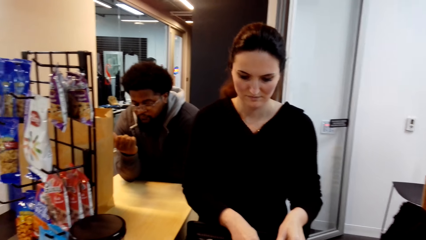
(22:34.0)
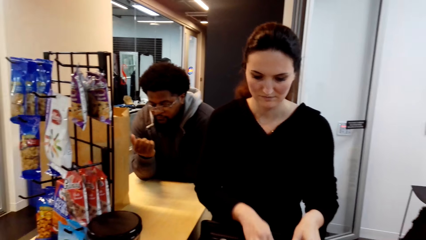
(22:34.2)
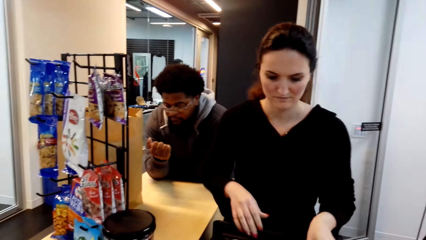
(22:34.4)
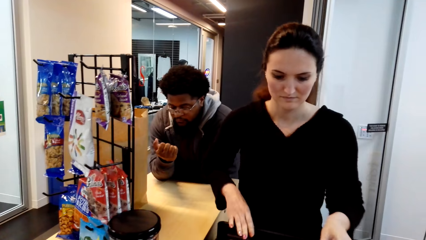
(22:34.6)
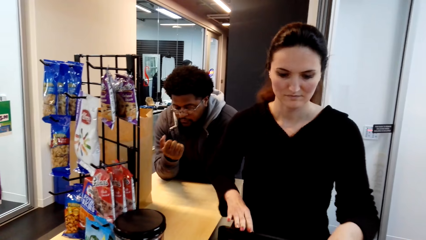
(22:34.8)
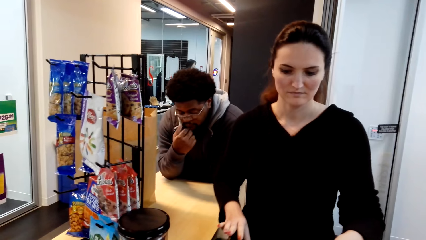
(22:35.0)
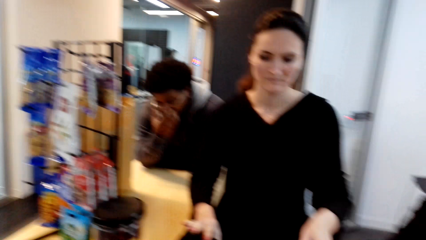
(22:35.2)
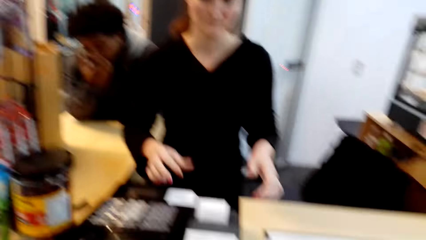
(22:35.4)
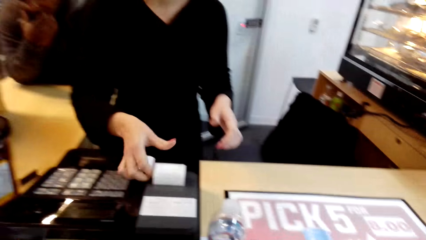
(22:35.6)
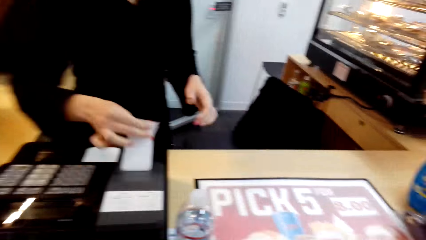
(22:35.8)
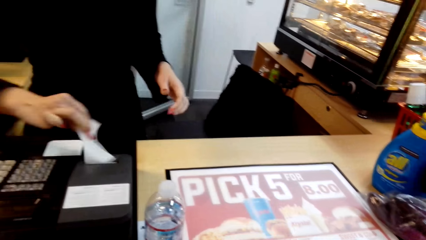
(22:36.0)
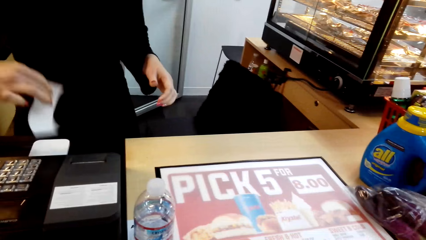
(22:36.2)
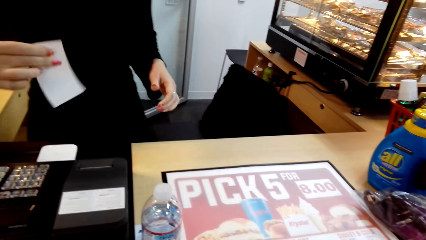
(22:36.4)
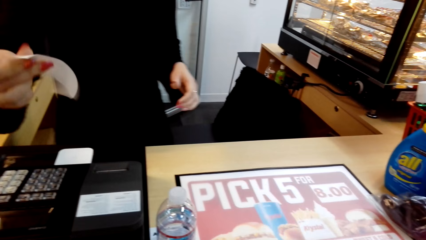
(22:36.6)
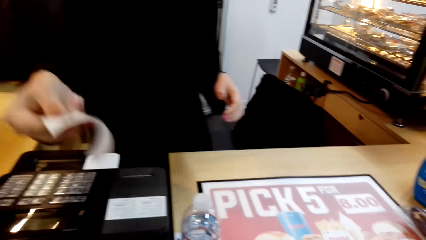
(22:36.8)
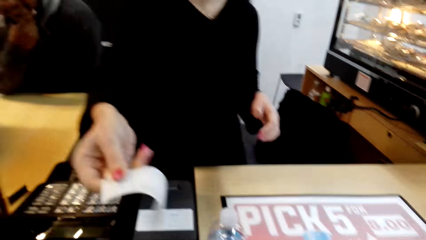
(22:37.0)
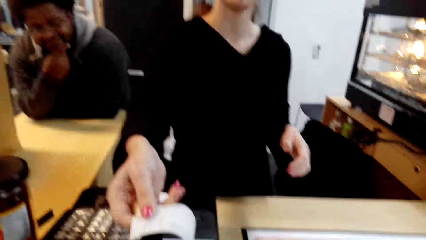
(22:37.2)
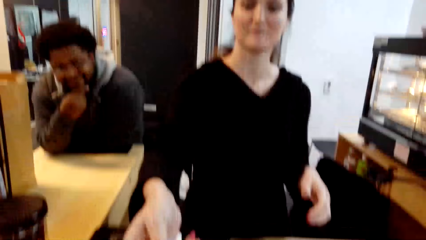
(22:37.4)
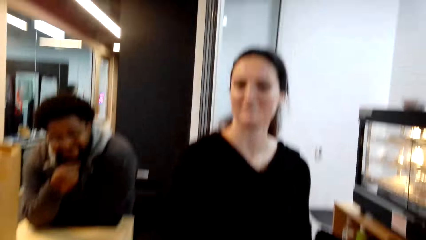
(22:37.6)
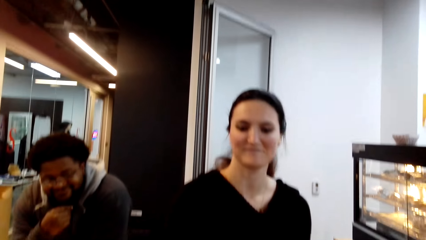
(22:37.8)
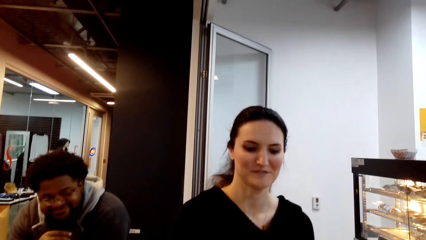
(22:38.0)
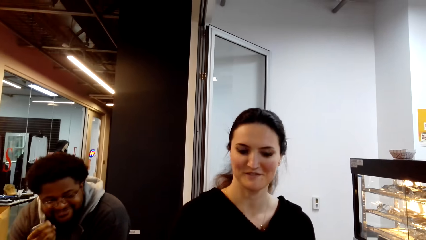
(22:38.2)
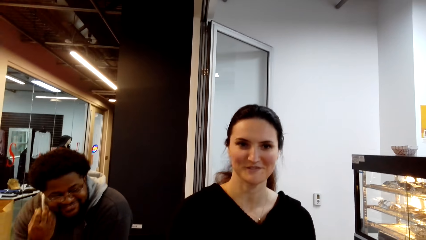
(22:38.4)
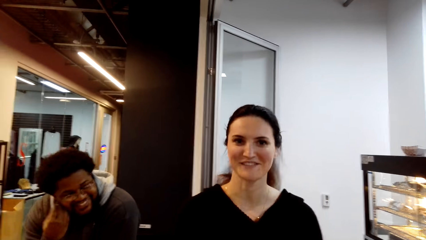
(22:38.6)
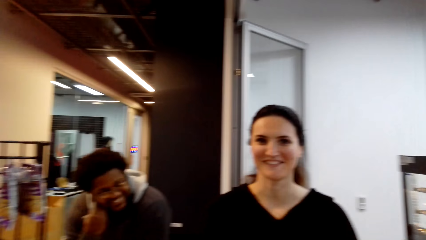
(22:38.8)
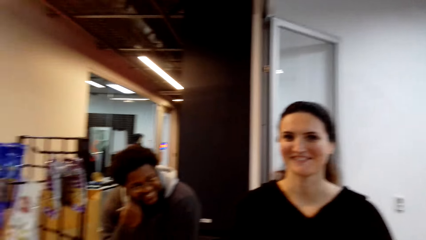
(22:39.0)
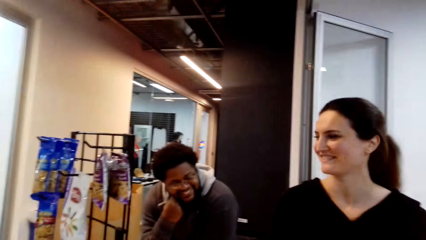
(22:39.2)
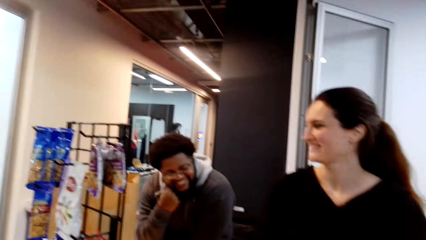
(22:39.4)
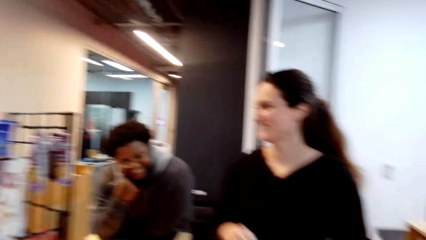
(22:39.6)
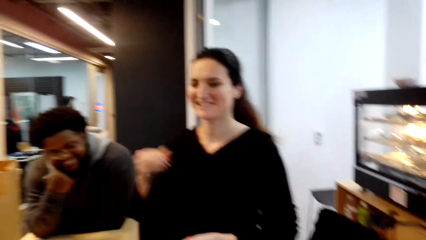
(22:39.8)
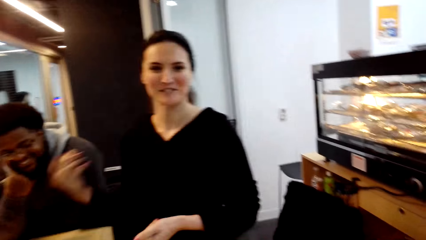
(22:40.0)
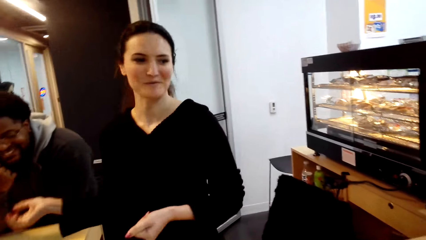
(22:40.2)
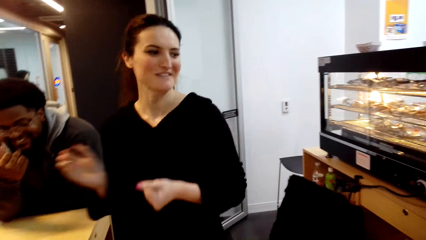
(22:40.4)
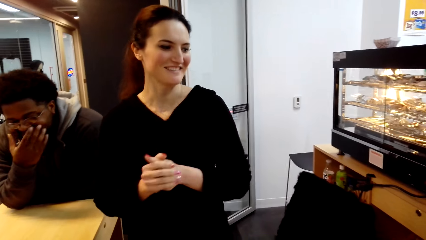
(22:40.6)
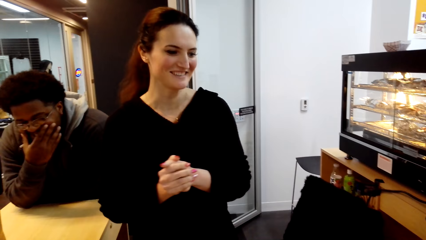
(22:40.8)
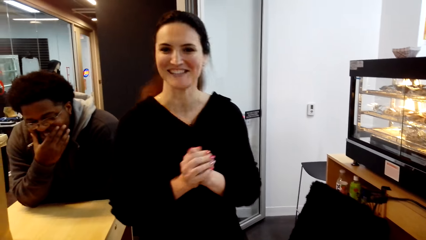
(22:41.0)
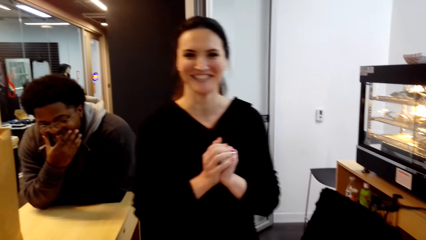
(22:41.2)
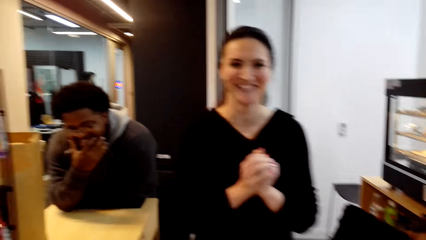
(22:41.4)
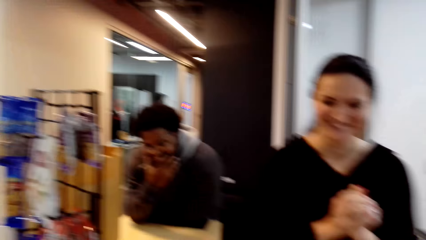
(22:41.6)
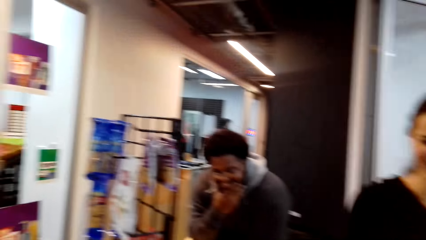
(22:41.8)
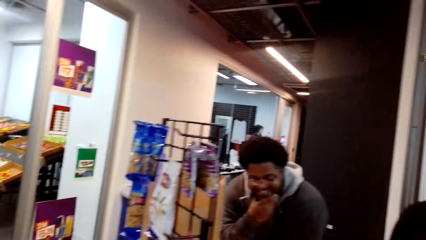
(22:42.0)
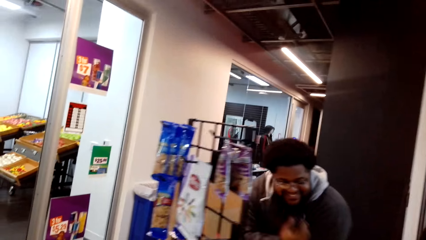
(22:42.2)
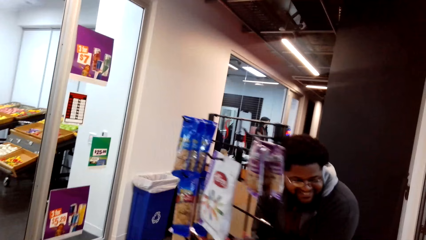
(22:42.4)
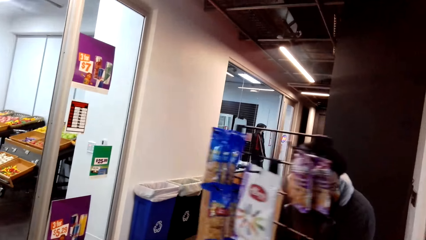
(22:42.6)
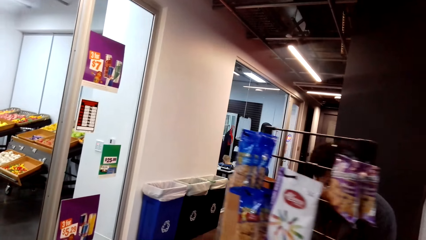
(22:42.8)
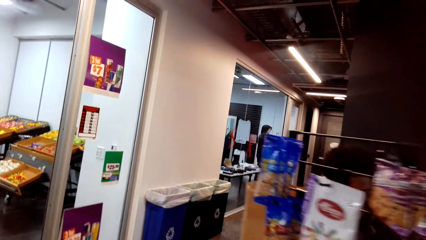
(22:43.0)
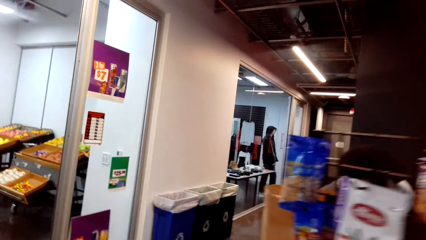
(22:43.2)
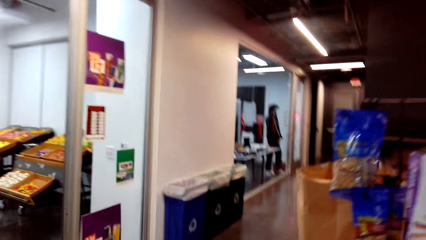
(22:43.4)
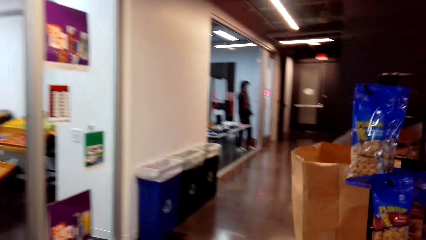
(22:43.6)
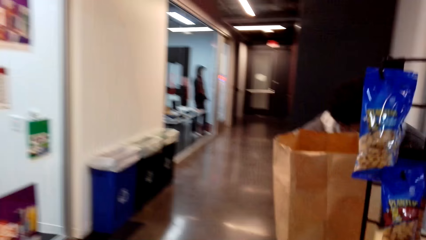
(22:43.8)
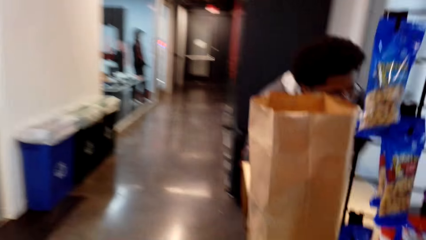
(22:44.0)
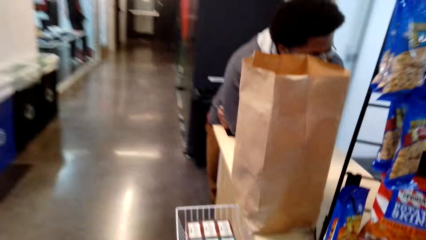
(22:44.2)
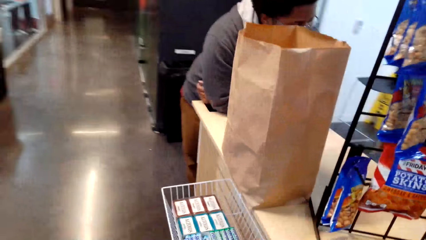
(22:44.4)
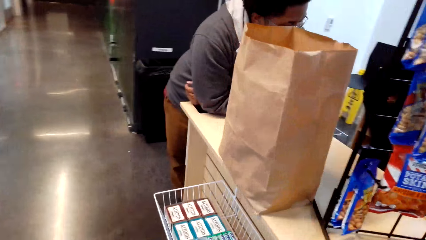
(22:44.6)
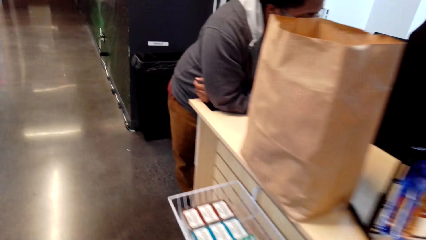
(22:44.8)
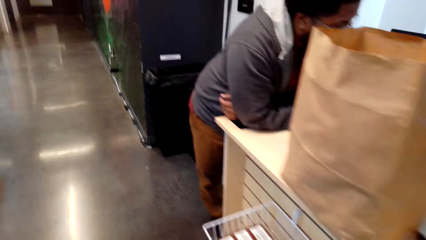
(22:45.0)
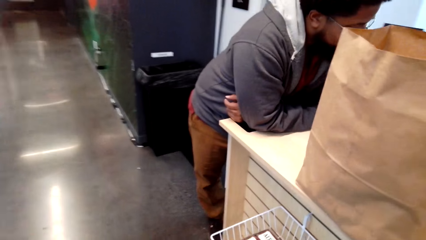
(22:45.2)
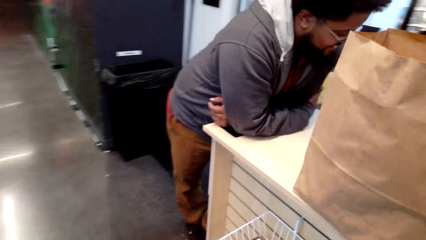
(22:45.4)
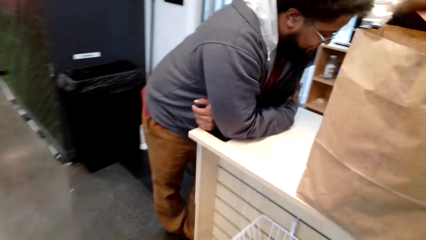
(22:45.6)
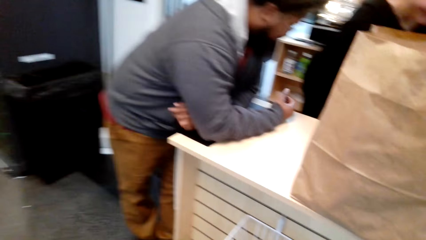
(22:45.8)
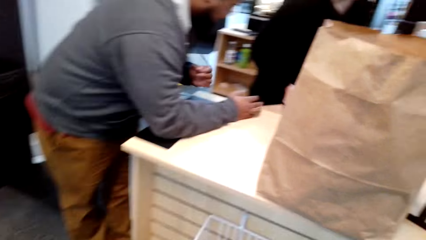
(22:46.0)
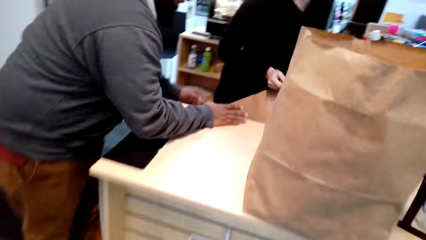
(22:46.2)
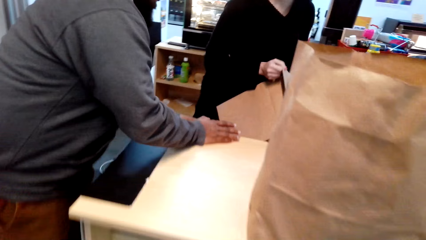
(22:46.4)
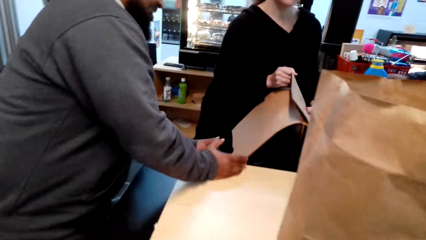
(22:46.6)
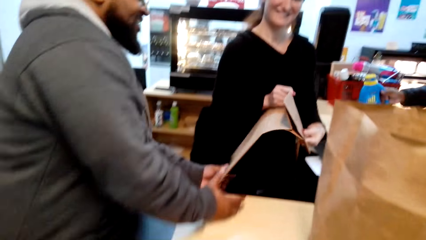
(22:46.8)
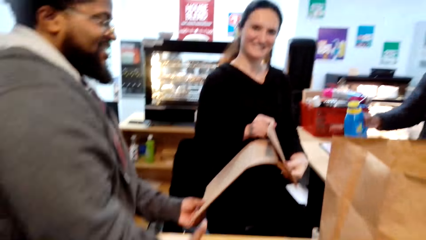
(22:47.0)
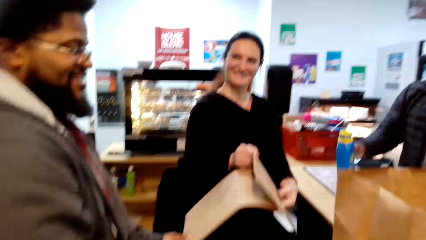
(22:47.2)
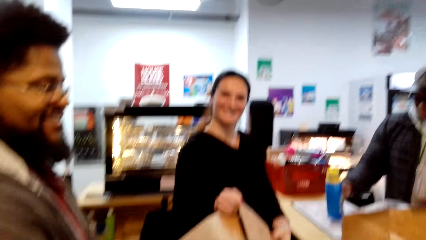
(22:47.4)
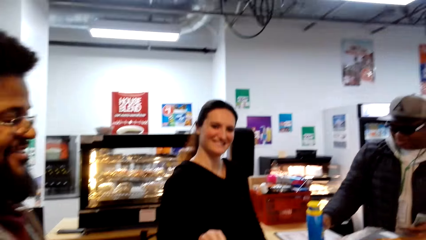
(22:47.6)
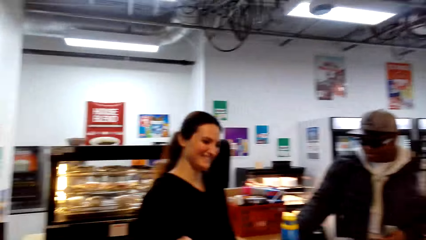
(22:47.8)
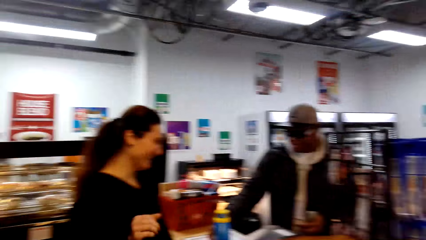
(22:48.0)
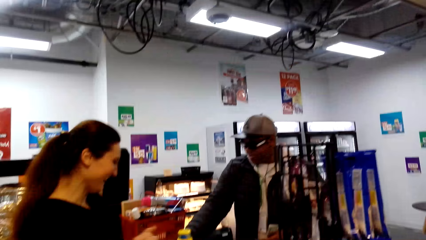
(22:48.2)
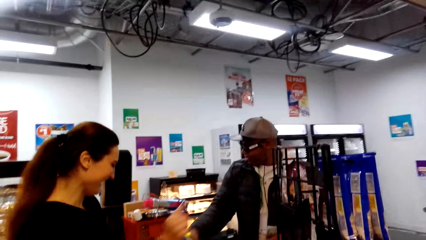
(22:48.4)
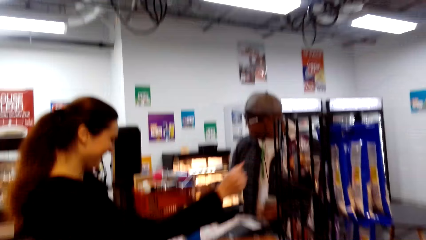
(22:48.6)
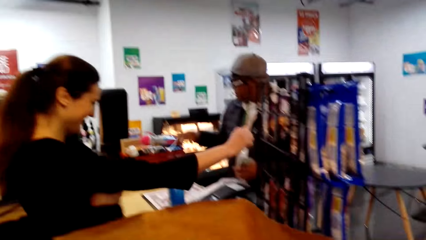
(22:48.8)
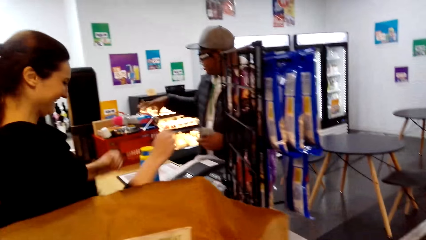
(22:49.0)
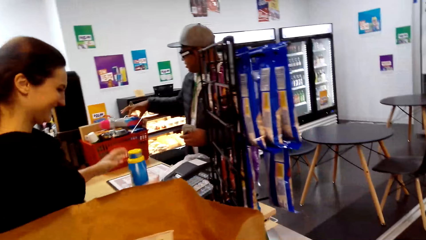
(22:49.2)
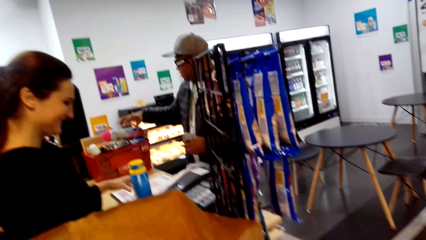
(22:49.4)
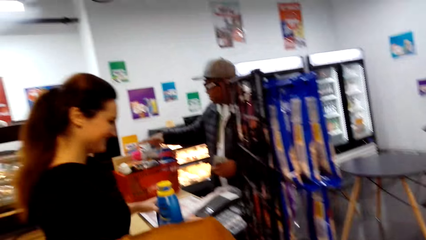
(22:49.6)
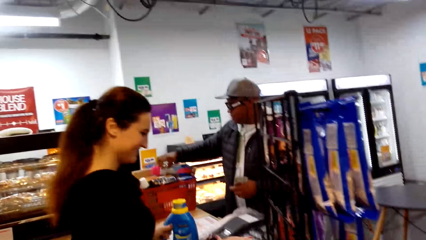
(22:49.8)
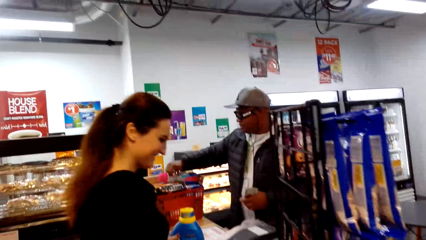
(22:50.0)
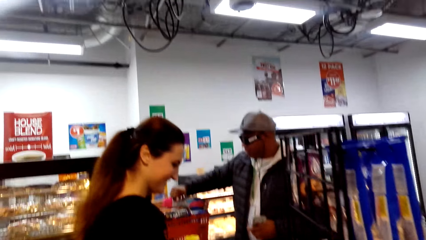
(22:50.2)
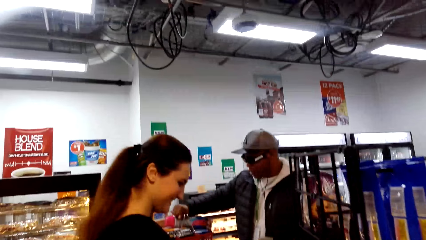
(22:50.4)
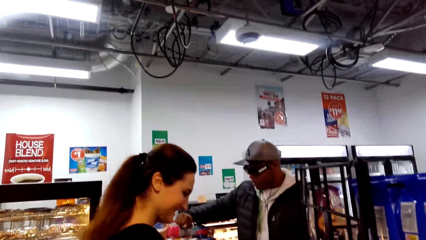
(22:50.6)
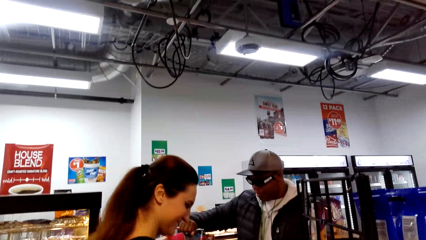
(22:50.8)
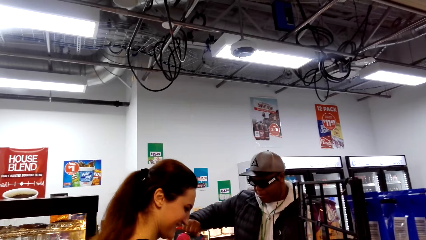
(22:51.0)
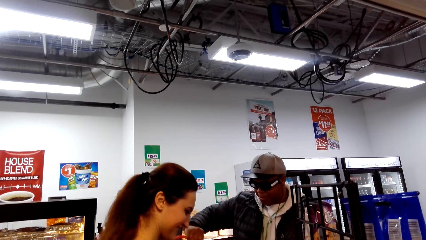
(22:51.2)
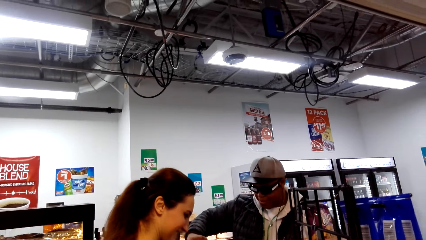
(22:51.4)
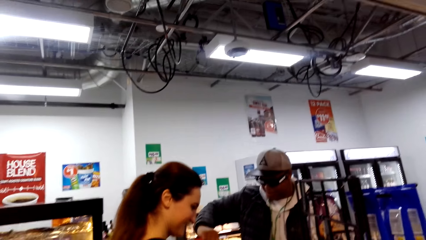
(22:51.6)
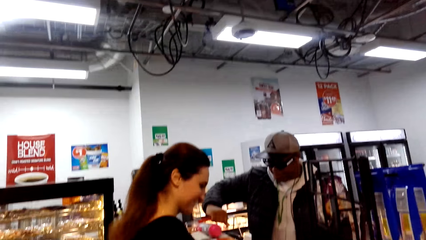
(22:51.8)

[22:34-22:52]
A person puts money in the cashbox. Another person removes a hand from the beards. The first person closes the cashbox. The second person touches the beards. The first person cuts a receipt from the cashbox, gives the receipt to the camera wearer, talks with the camera wearer, and shows gestures. The camera wearer looks around. A third person takes a khaki paper. The camera wearer walks around. The third person gives the second person the khaki papers. The first person stands near the third person. The third person folds sweater sleeves. The first person moves a shopping basket. The third person holds a bottle on the counter.
